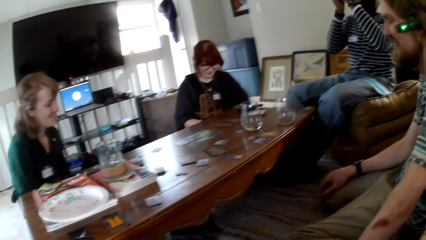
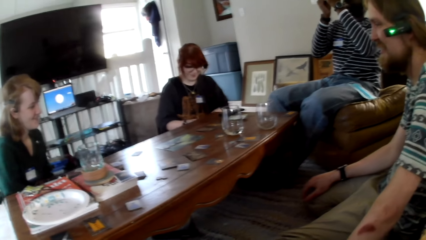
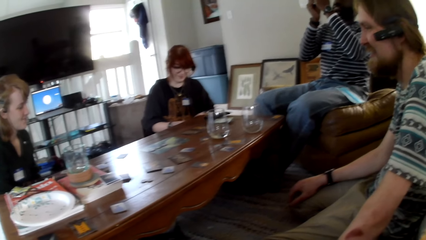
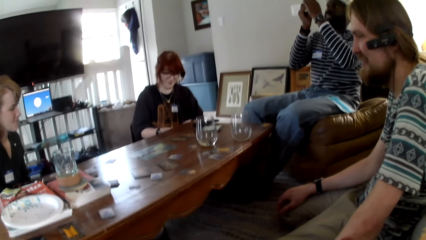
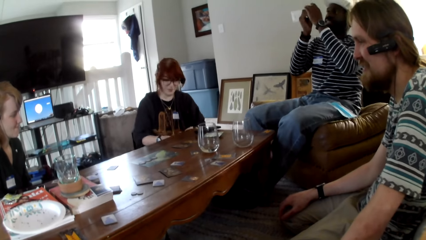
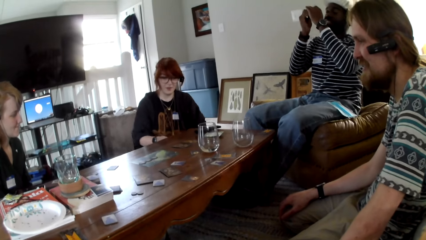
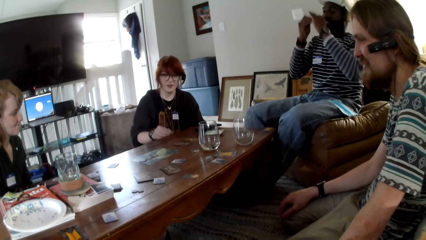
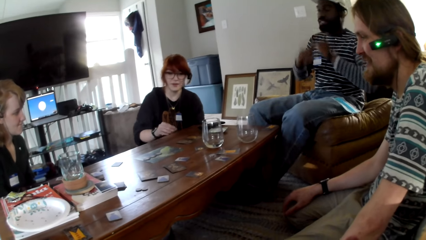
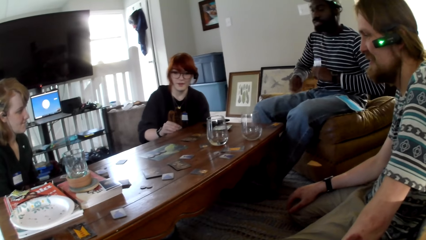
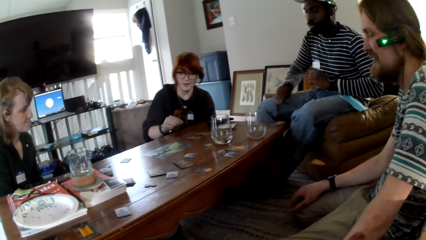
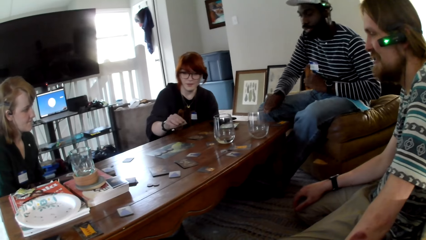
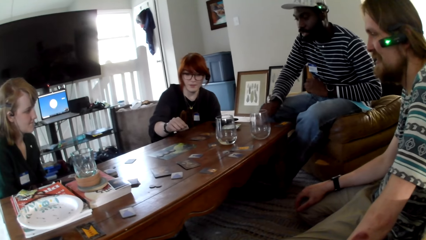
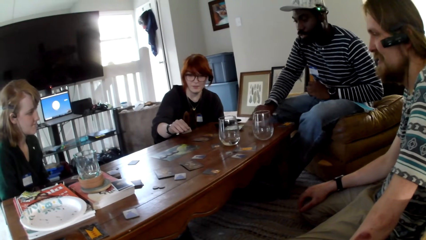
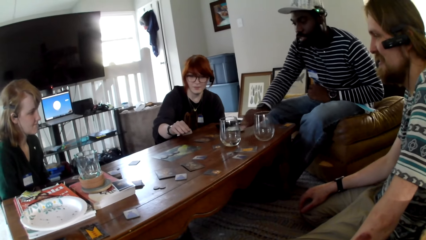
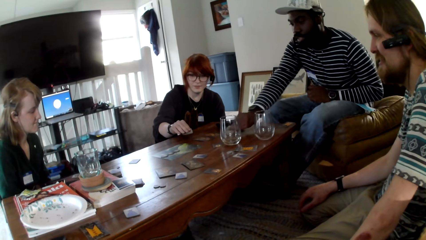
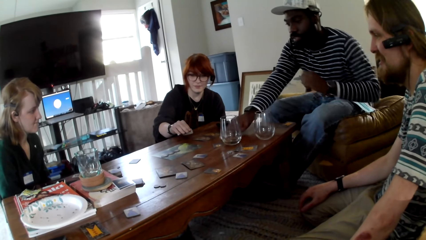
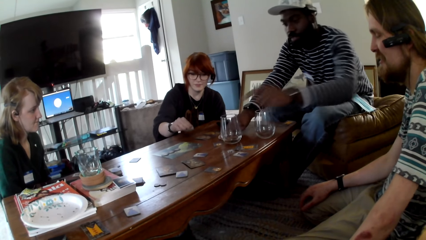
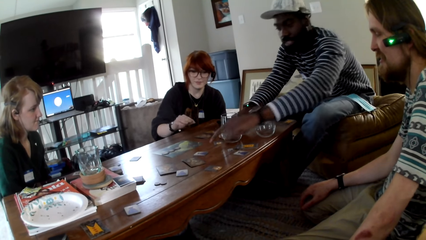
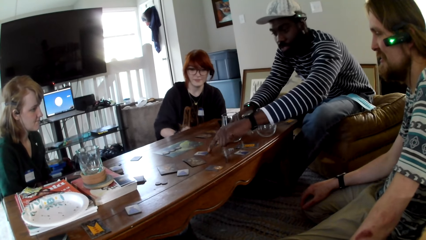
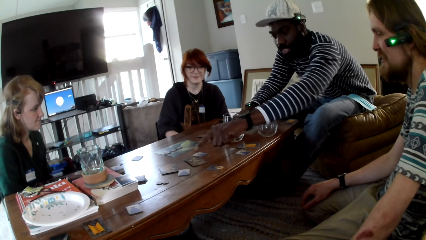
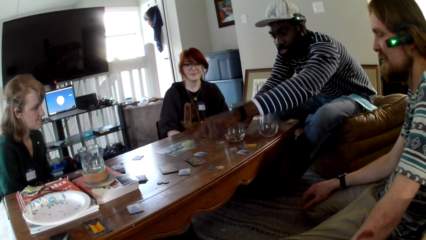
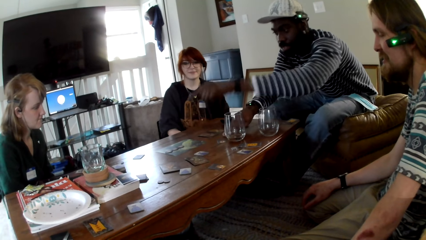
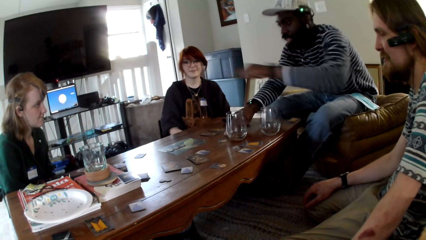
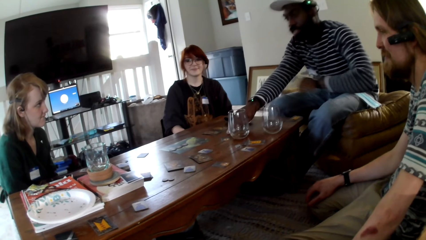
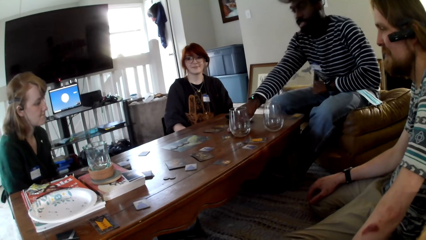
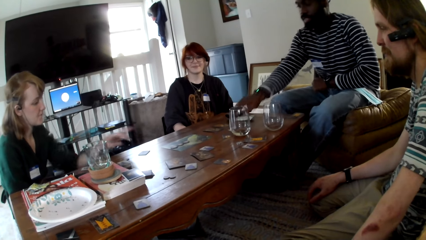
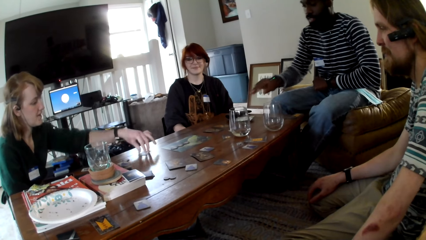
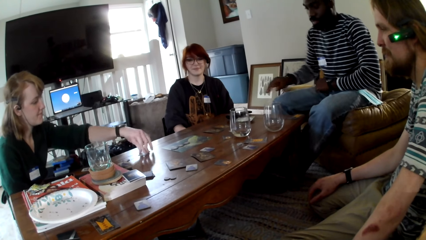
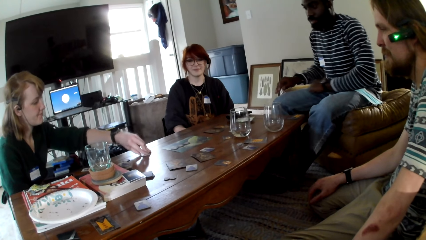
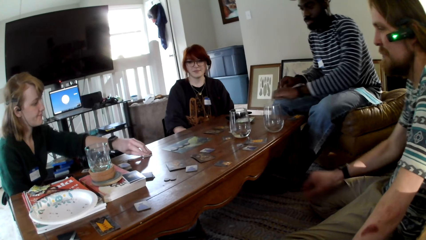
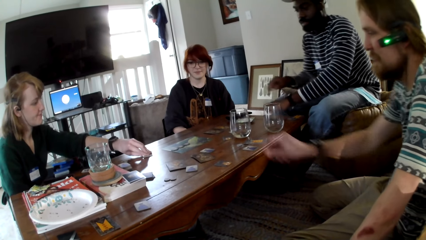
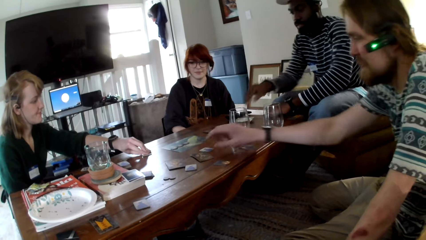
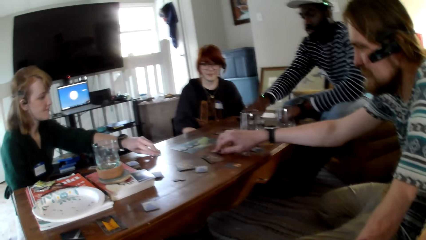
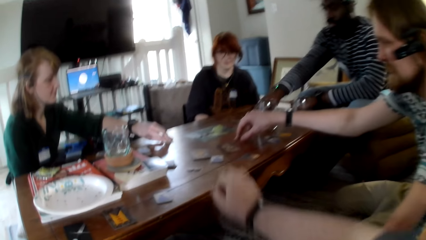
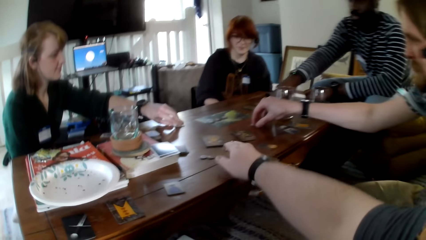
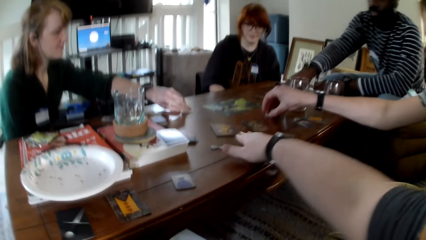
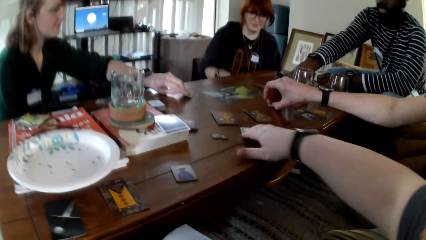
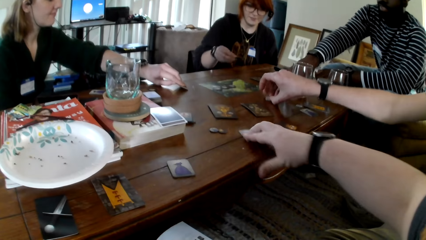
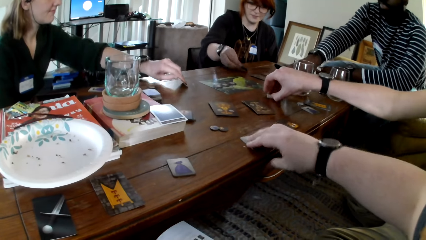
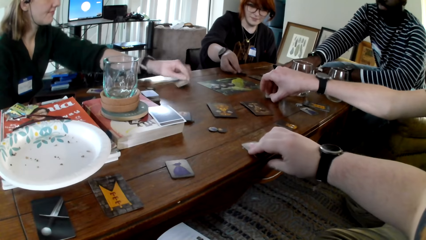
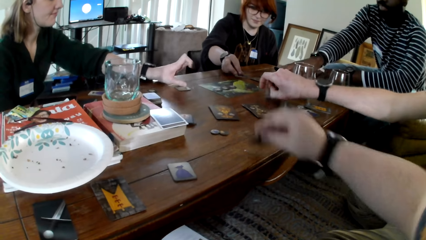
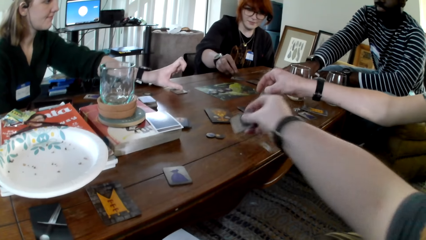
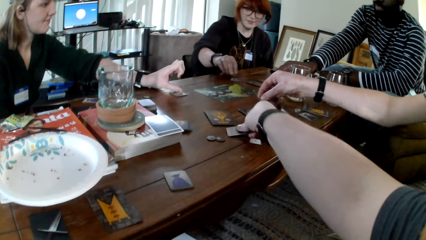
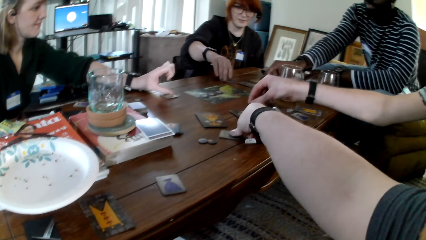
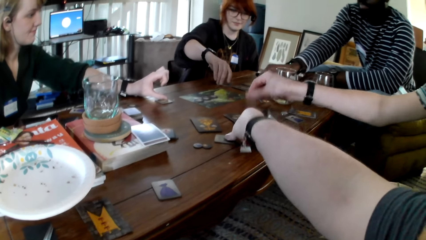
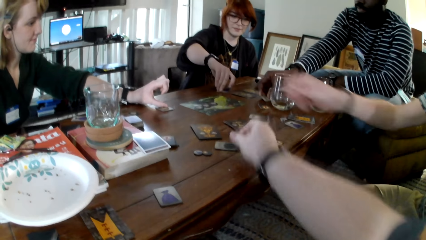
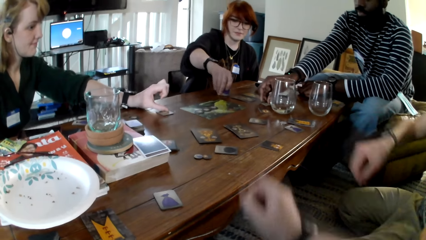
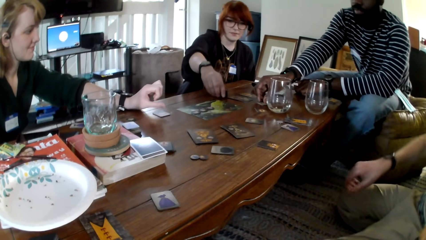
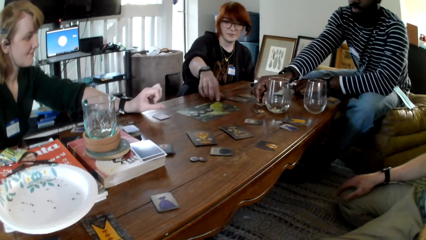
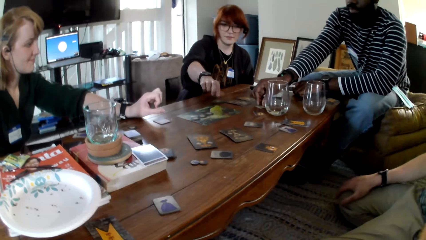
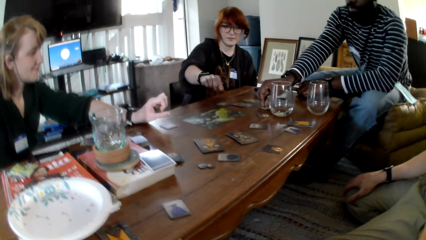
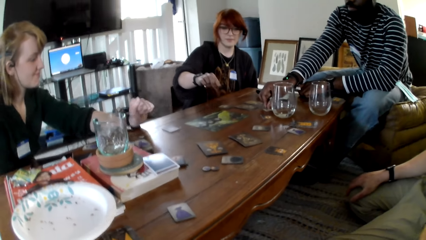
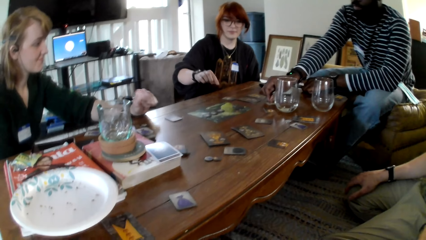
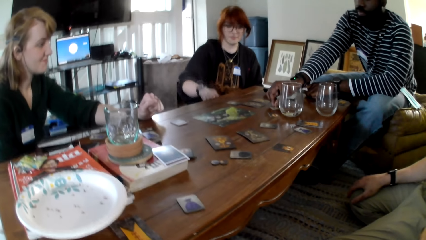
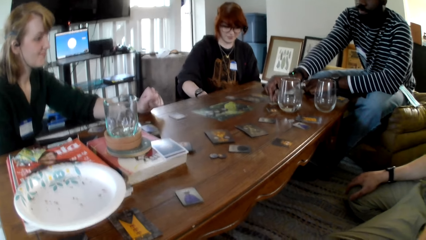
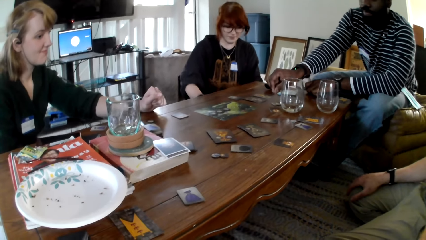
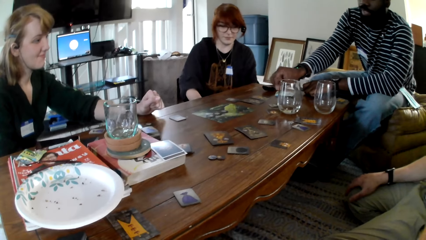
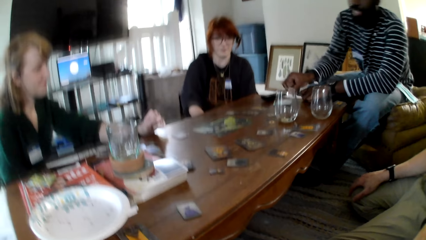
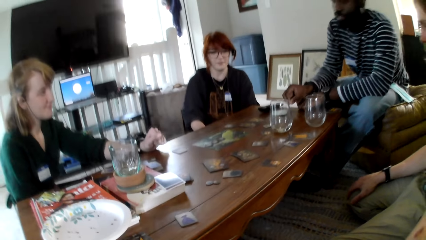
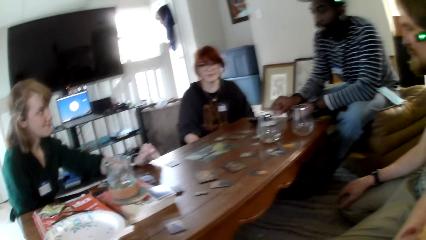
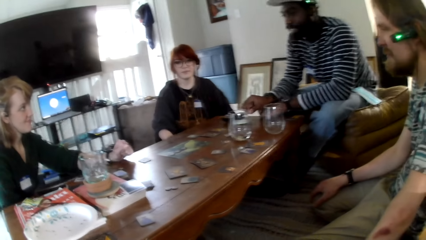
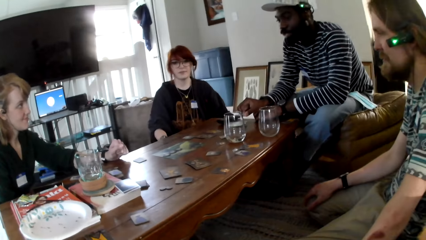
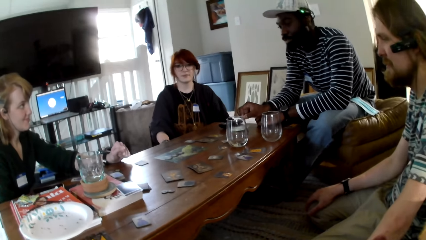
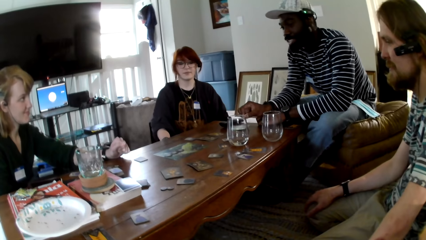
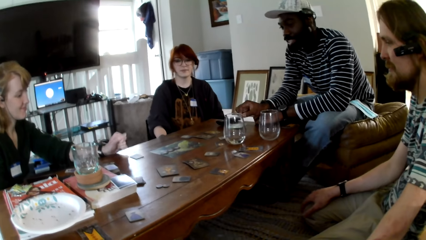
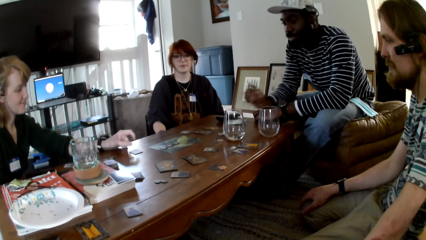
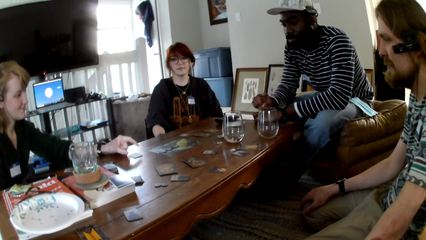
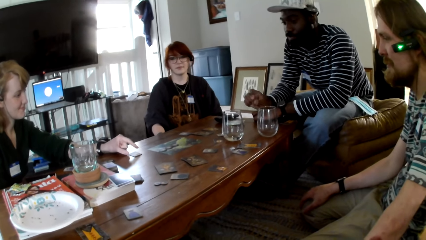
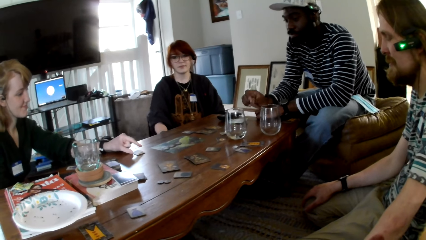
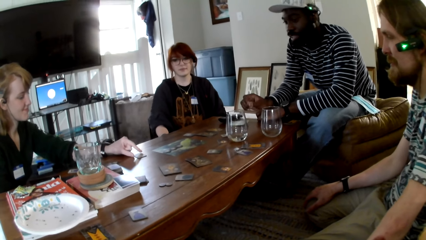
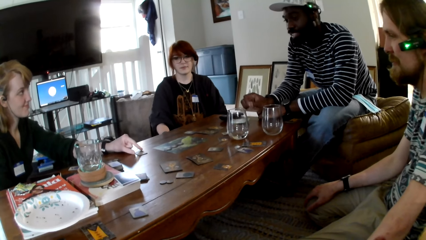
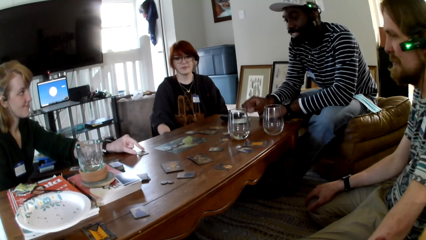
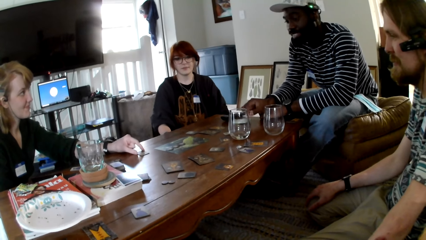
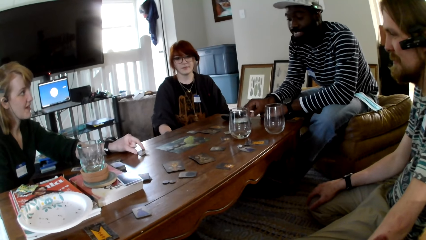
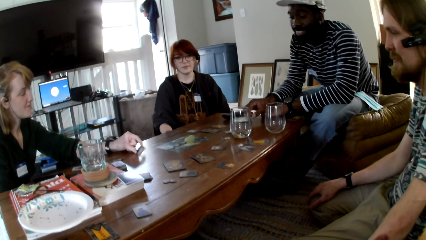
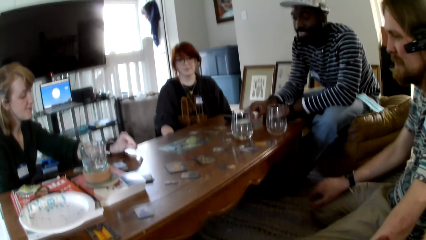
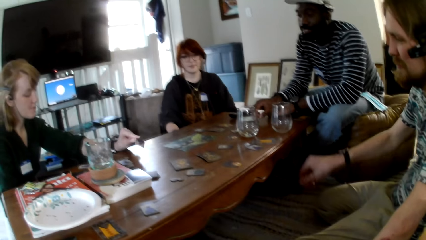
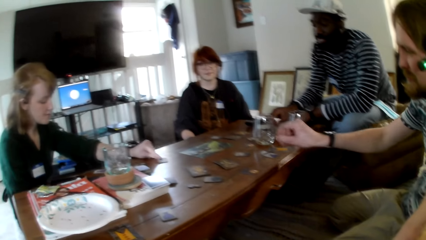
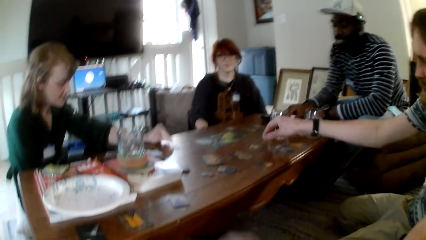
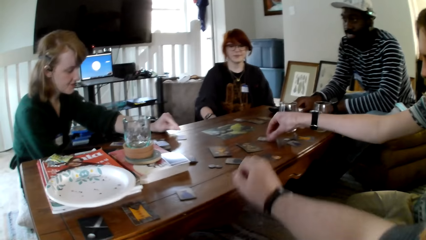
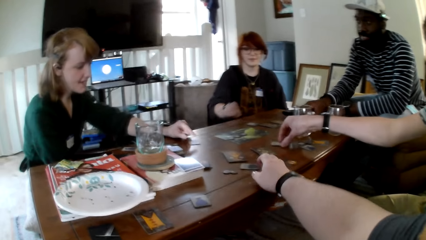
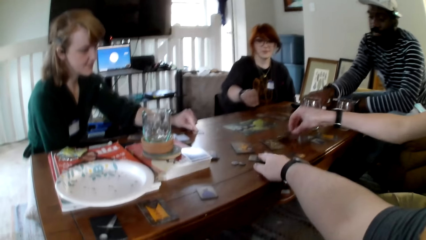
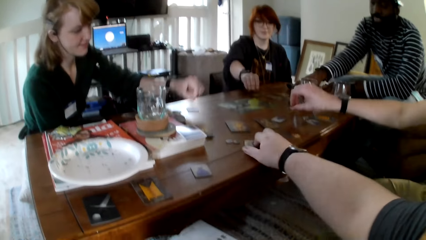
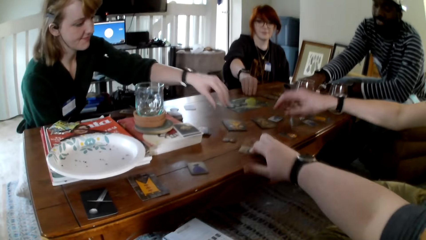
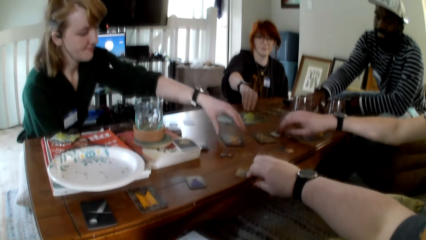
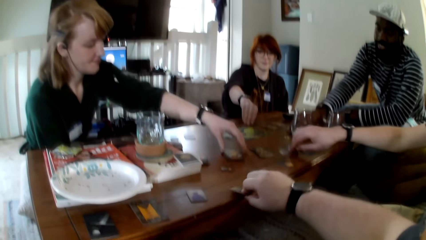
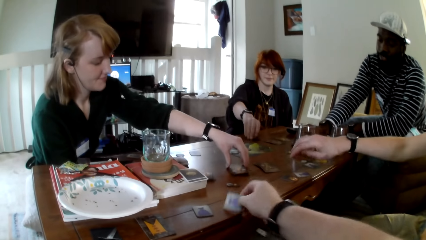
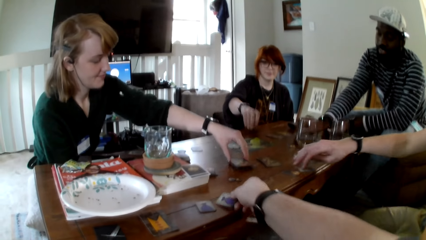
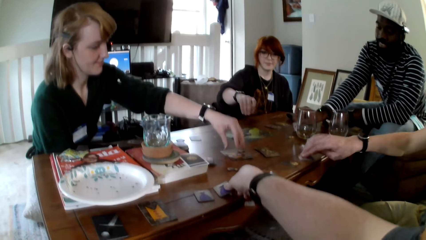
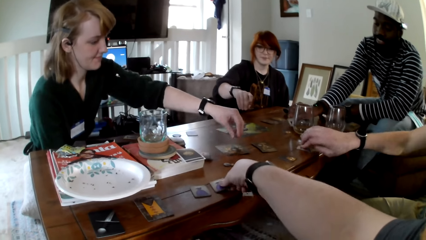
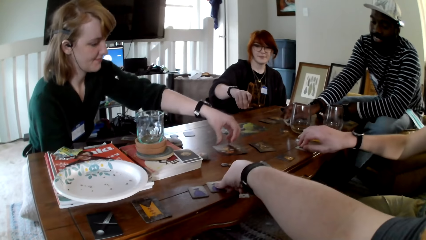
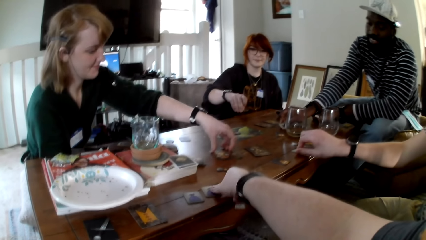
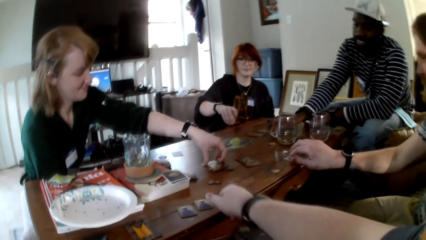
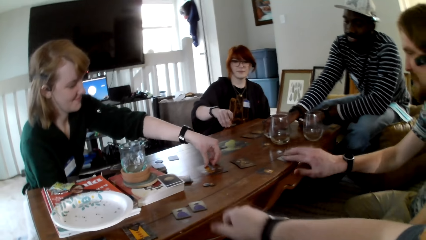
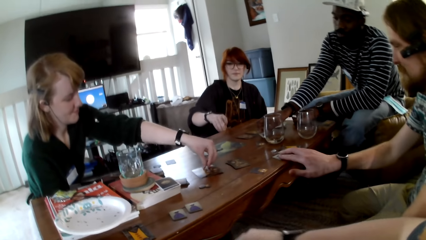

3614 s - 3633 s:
The first person puts up his hands and puts down the cards. A third person picks up the card. The first man, the camera wearer, the other woman, the first woman and the other man touch the chips on the table. The first person touches the cards. The other person picks up the card. The camera wearer picks up the card. The first man, the camera wearer, the other woman, the first woman and the other man flip the chips on the table. The camera wearer turns the card. The first man talks to the camera wearer, the other woman, the first woman and the other man. The third person touches the cards. The other woman responds to the first man. The first man, the camera wearer, the other woman, the first woman and the other man touch the chips on the table. The other person picks up the card. The other person picks up the card again. The first man, the camera wearer, the other woman, the first woman and the other man flip the chips on the table.
